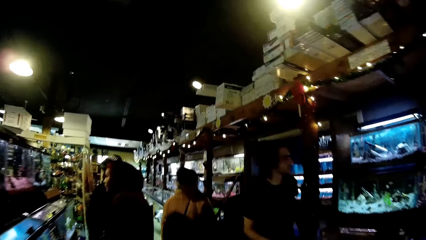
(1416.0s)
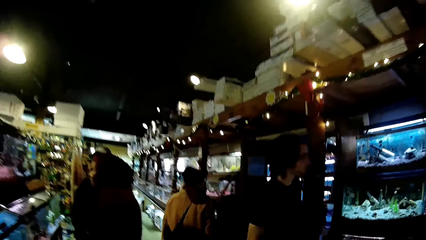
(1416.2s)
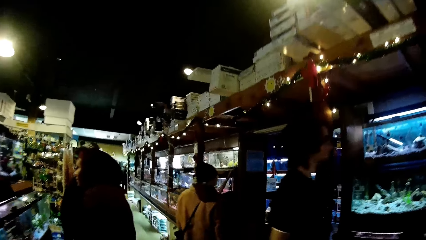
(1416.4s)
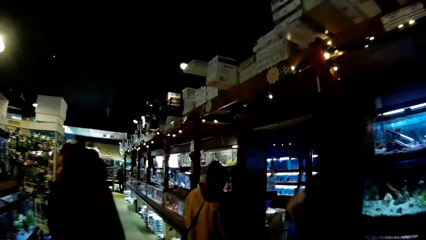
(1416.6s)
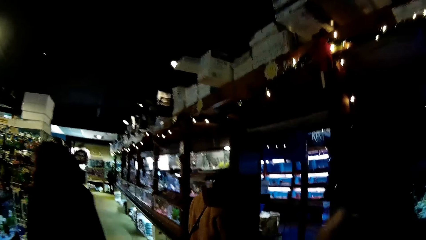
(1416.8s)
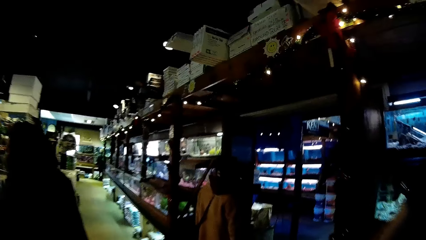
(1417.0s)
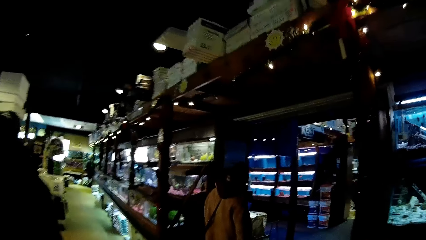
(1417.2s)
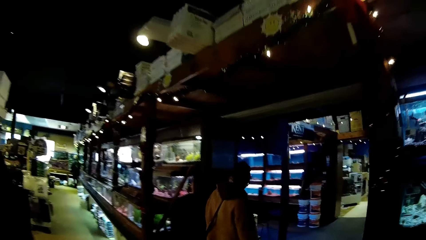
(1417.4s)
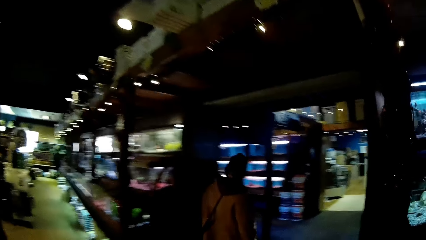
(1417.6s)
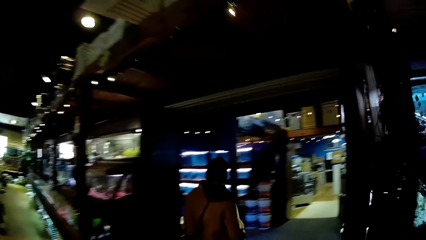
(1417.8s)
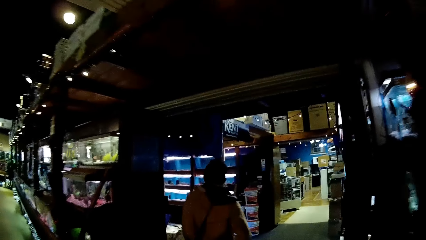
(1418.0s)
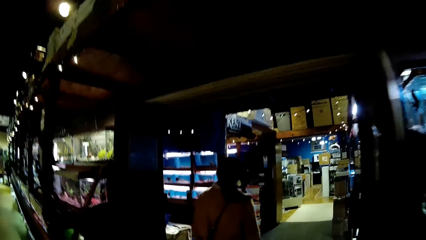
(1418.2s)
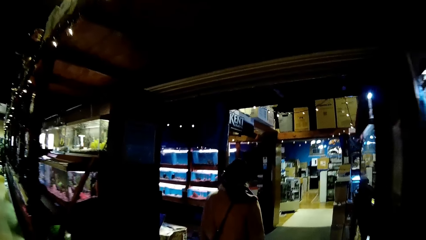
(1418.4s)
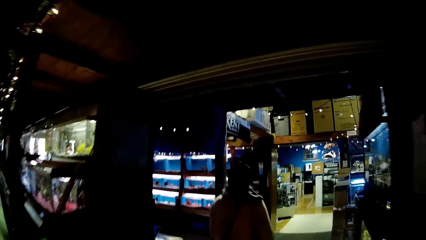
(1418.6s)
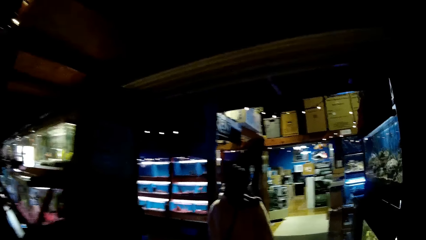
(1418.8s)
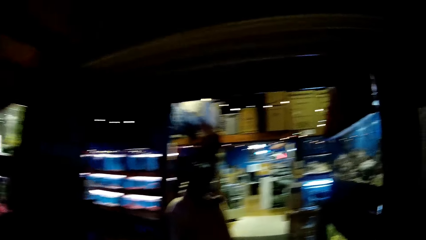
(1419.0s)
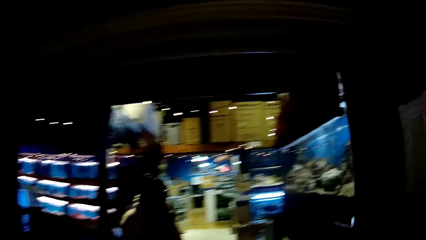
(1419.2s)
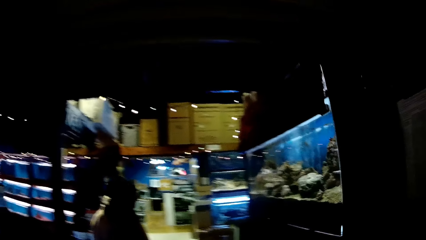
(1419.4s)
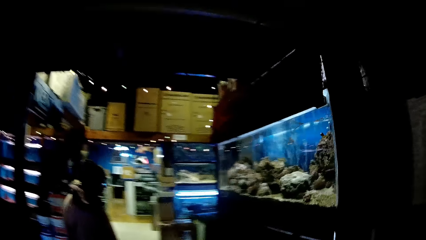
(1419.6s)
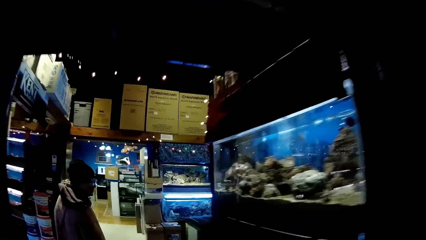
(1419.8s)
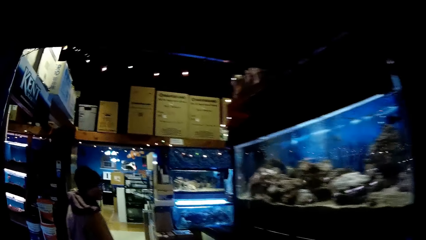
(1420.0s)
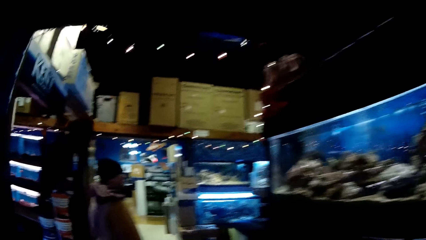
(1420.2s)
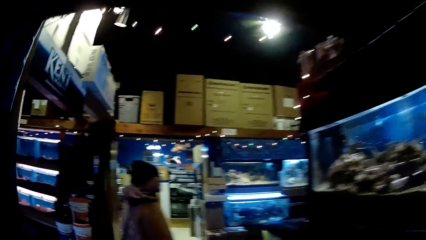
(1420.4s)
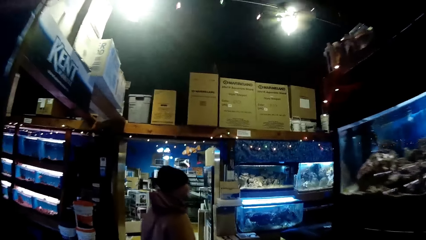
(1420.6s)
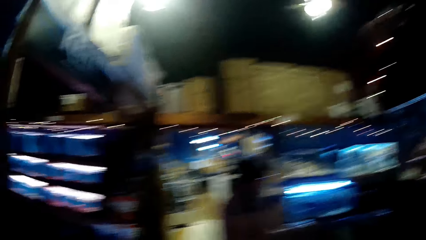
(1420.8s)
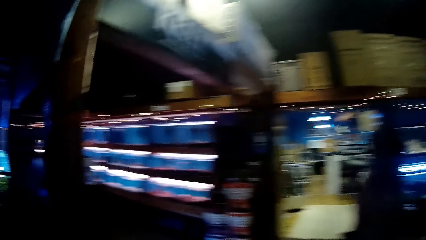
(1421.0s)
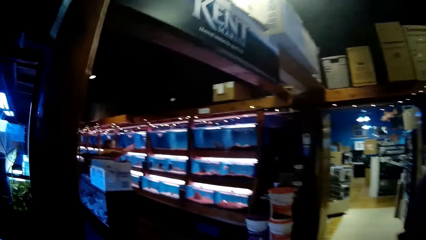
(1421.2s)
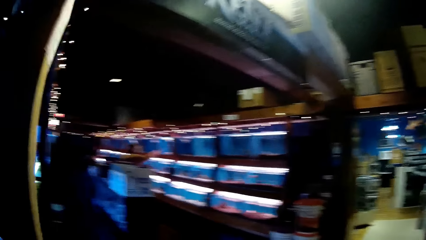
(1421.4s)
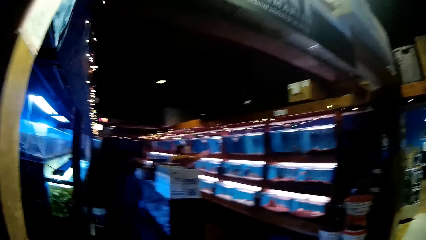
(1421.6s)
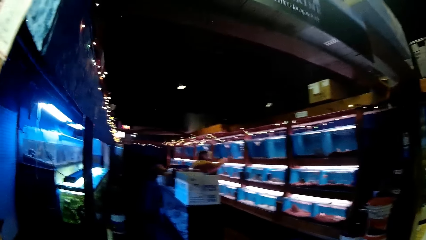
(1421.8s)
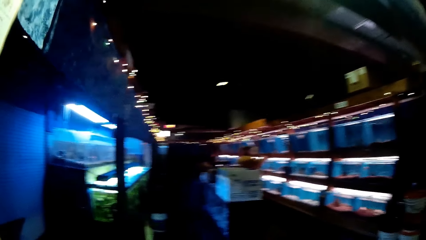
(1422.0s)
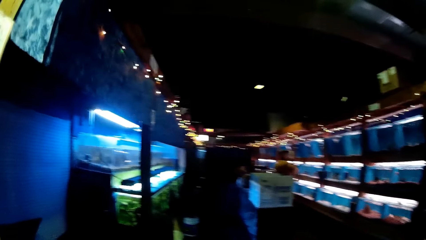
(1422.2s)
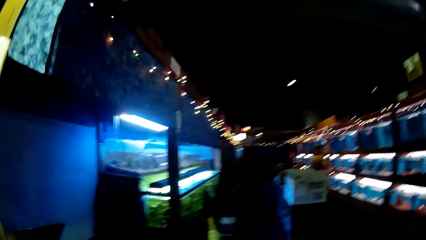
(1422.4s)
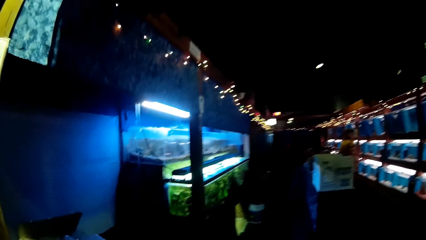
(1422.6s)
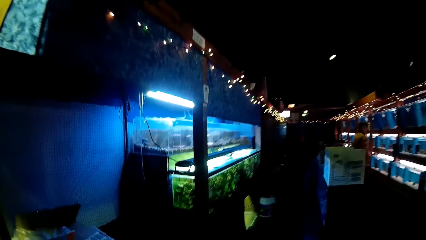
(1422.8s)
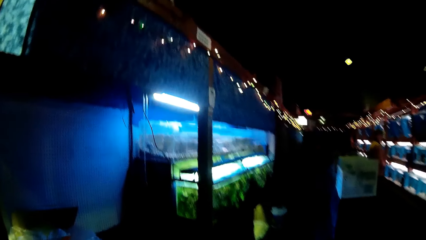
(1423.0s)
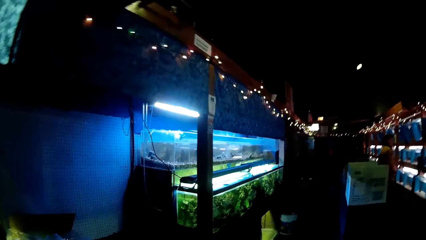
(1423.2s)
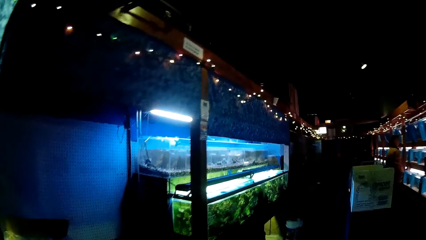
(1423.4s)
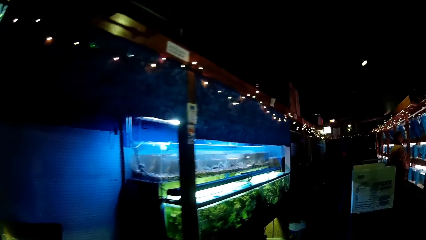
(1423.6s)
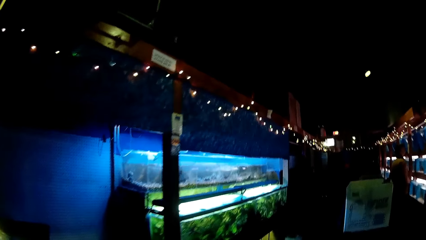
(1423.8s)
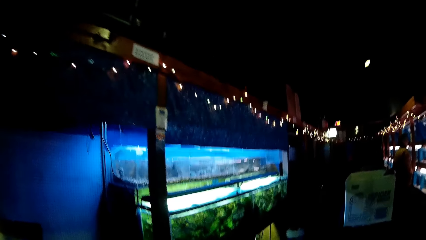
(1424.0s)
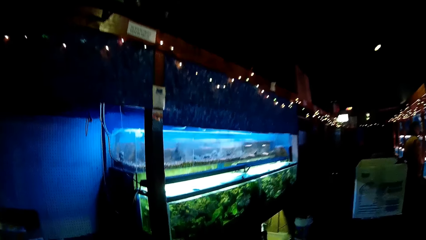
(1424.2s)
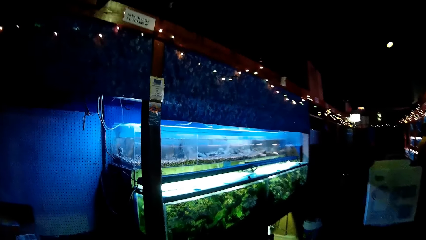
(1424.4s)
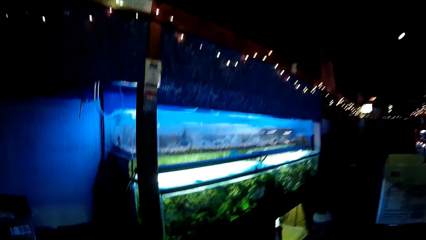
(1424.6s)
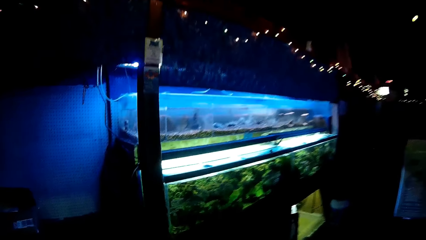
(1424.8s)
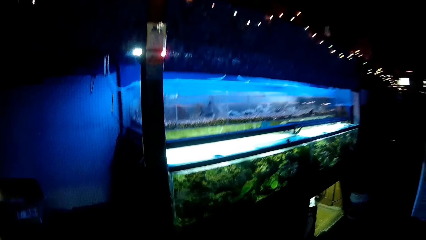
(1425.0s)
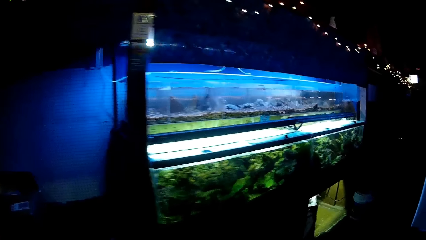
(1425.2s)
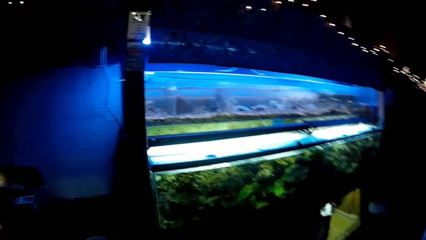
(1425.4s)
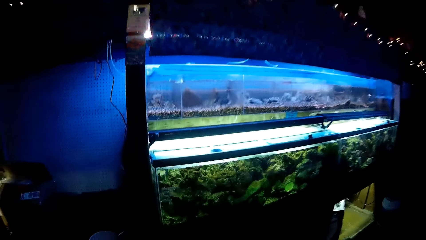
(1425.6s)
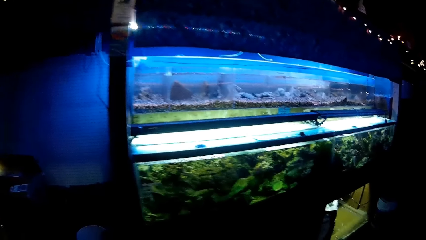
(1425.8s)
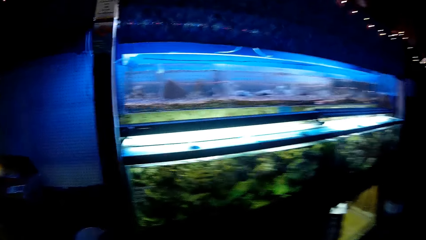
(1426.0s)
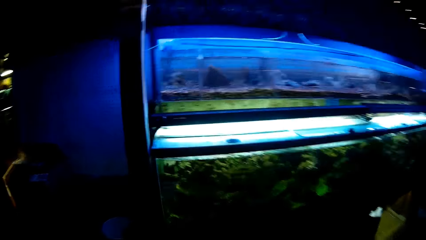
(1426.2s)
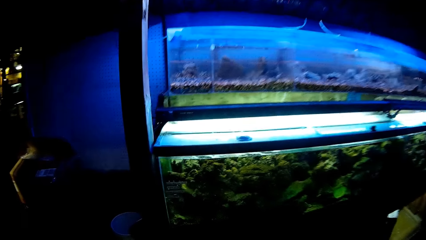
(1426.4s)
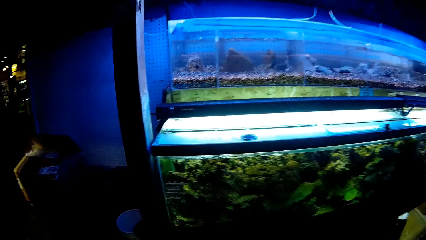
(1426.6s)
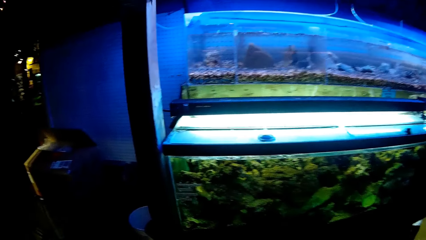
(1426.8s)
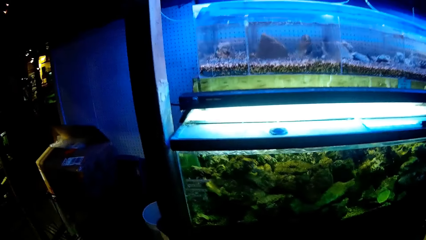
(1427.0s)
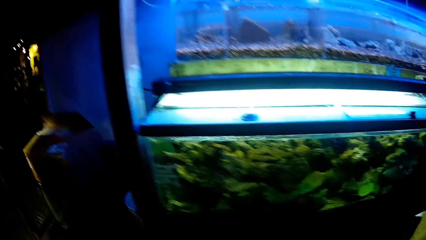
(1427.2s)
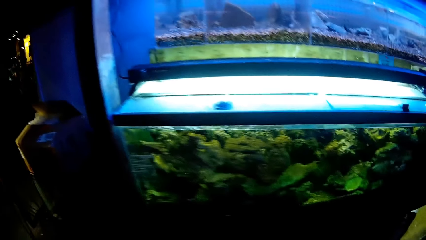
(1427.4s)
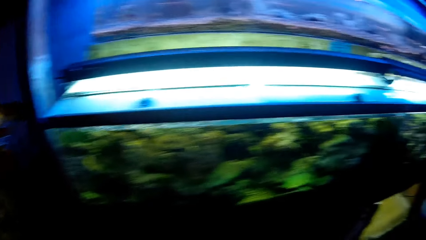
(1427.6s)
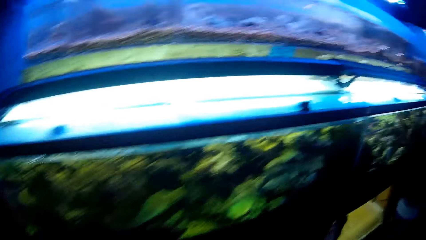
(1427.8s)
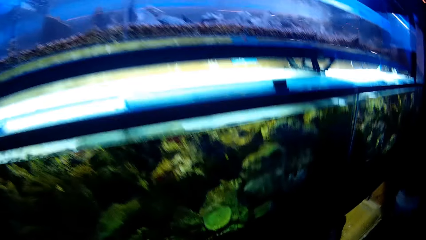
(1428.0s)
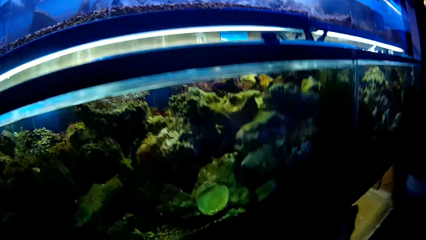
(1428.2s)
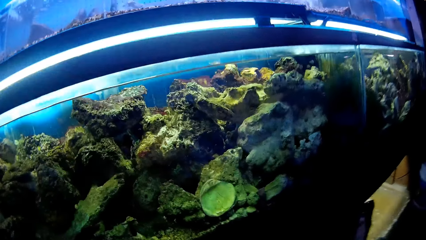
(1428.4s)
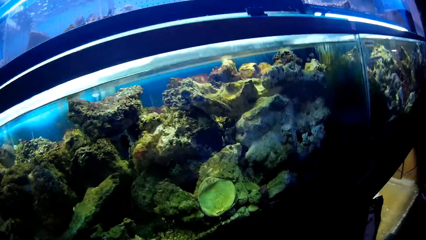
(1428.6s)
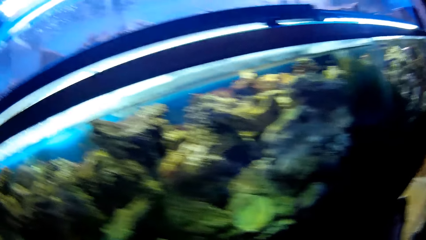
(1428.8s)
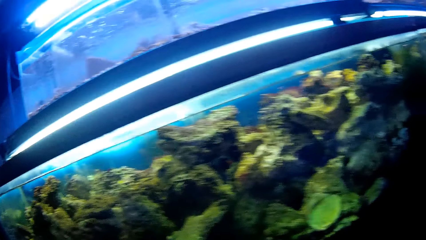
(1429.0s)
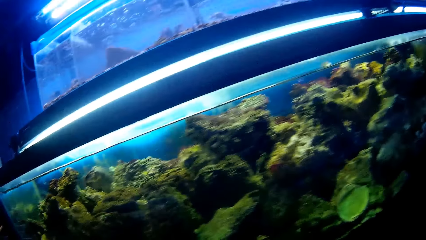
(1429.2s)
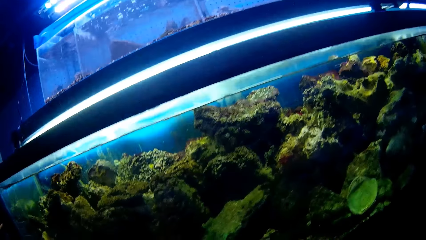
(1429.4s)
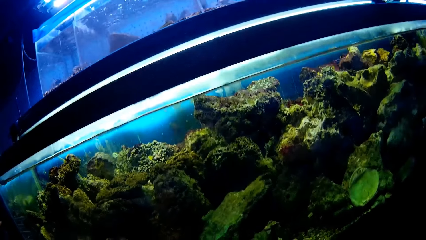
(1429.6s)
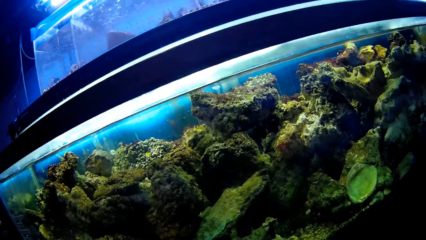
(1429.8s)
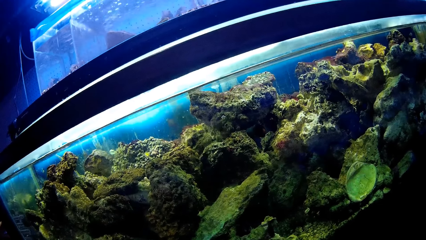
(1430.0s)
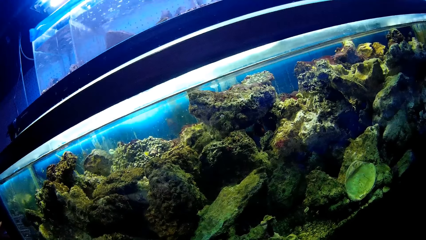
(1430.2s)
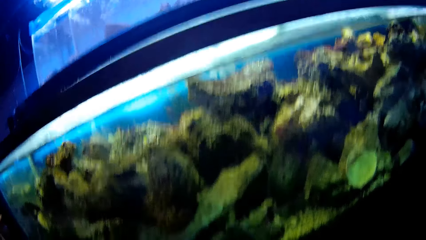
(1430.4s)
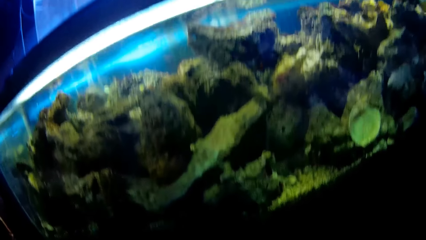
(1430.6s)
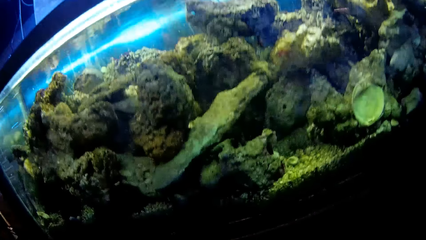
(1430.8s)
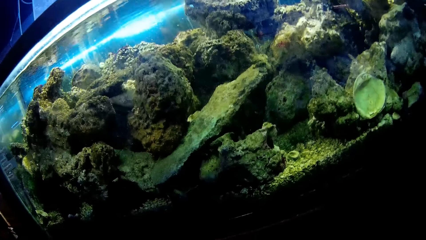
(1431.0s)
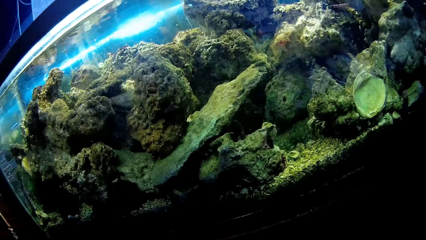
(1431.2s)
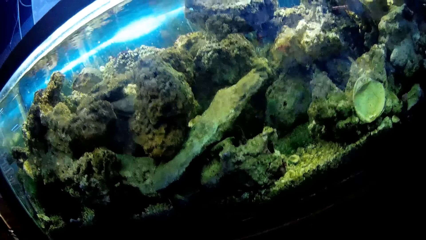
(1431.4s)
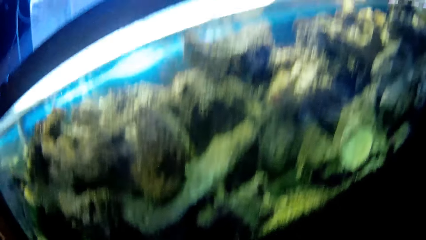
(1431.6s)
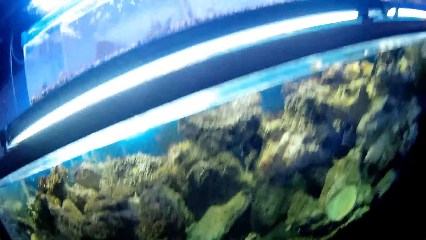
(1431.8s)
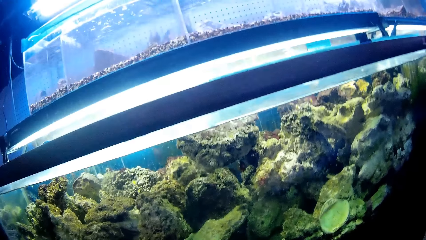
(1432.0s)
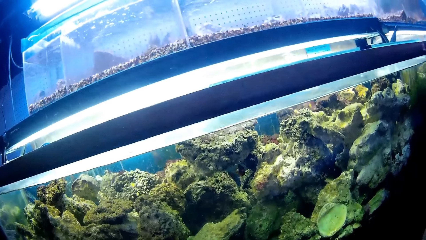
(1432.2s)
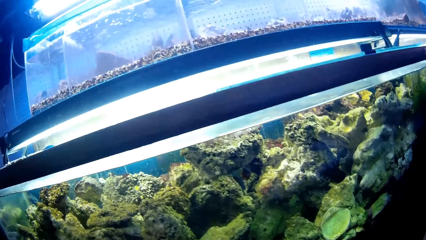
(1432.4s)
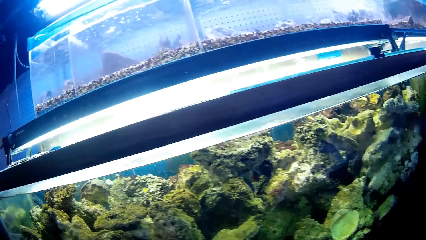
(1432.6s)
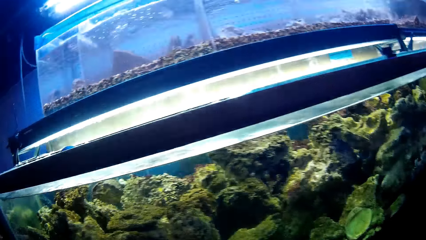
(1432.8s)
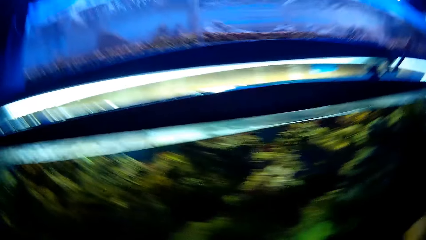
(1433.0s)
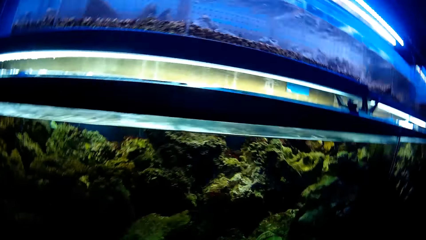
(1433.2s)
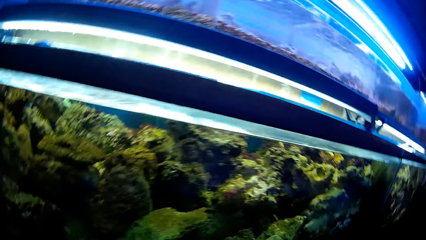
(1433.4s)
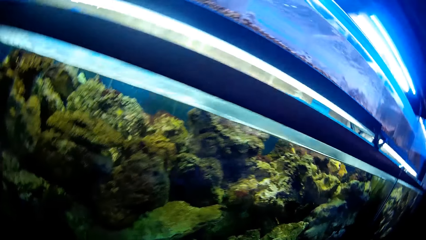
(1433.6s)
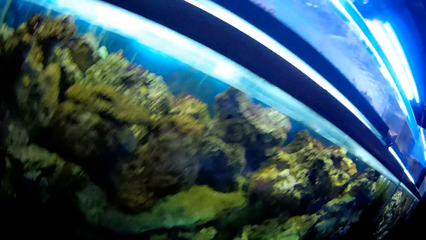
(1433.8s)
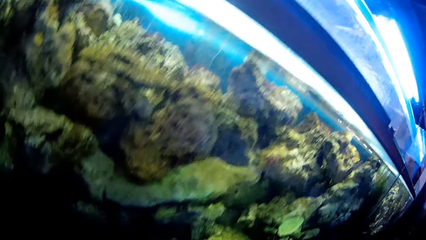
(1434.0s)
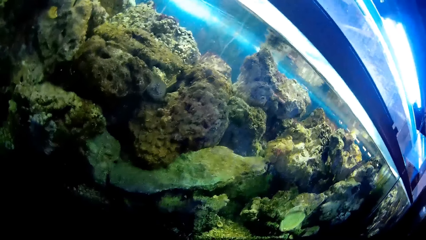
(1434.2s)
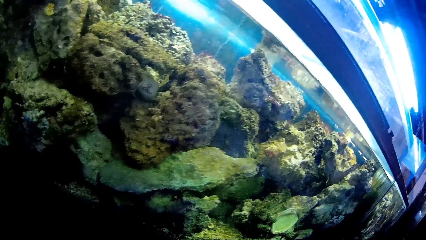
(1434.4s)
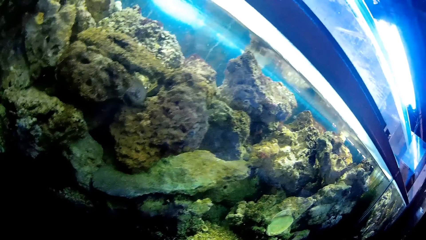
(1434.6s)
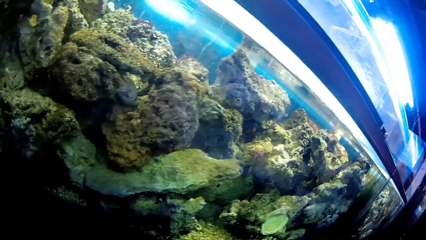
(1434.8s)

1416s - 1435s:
A man walks past the camera wearer. The woman walks along another aisle. The man stares at fish and aquatic animals in glass transparent tanks. The woman stares at fish and aquatic animals in the glass transparent tanks. The camera wearer walks along another aisle. They walk along another aisle again. They look around the showroom. They stare at aquatic animals in a glass transparent tank.
